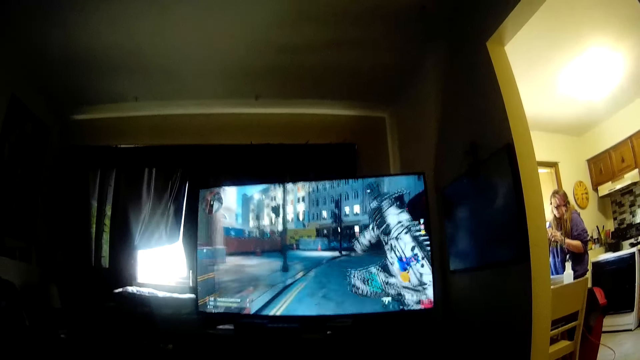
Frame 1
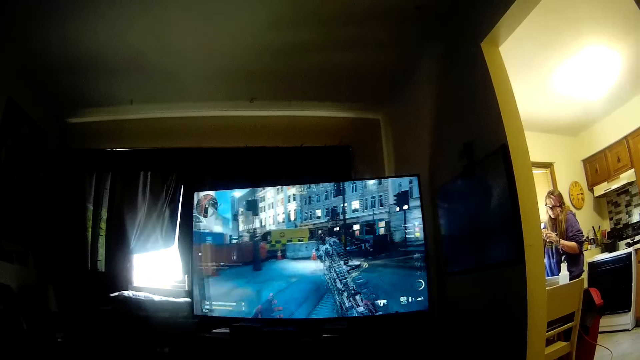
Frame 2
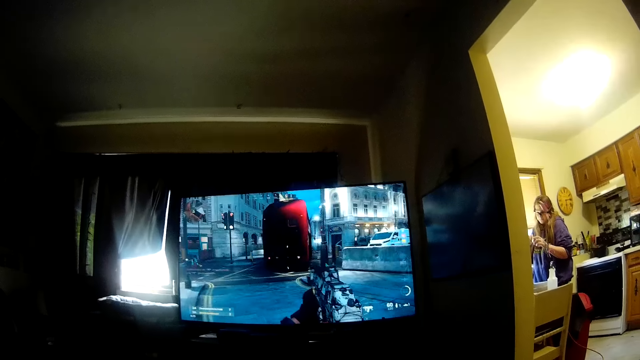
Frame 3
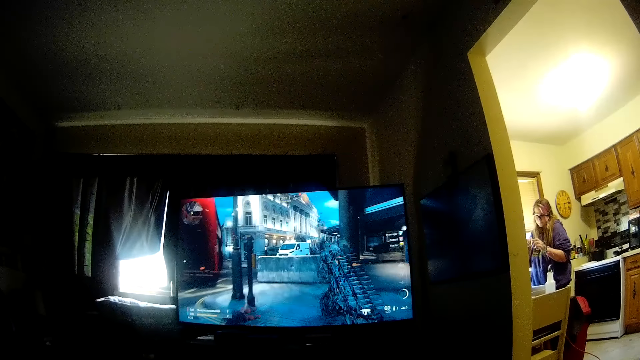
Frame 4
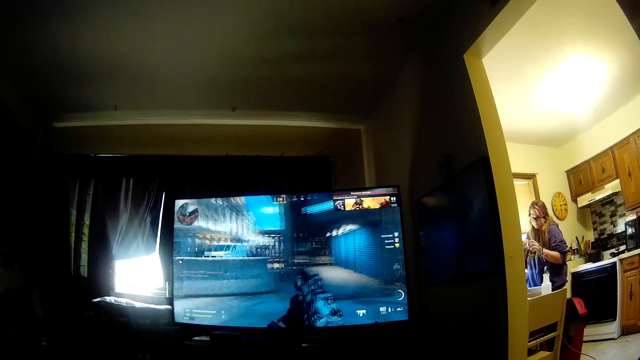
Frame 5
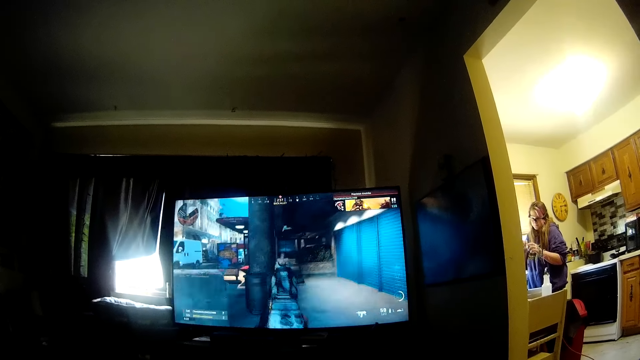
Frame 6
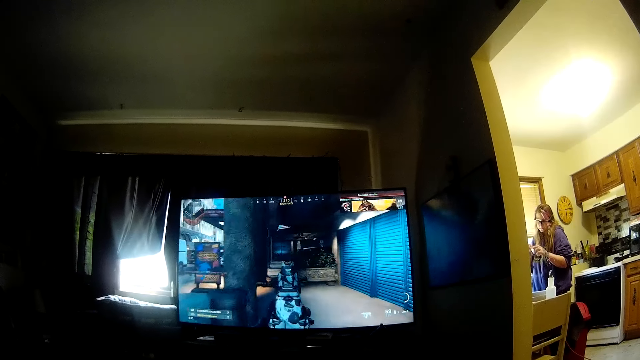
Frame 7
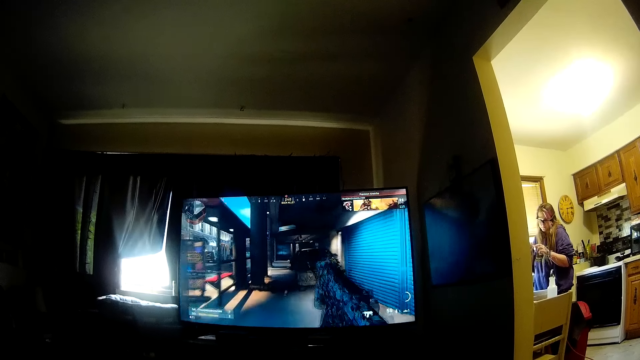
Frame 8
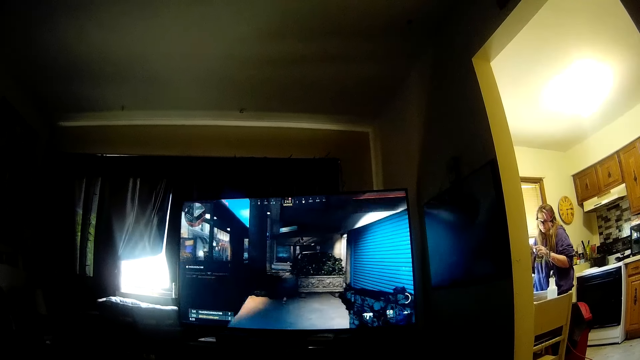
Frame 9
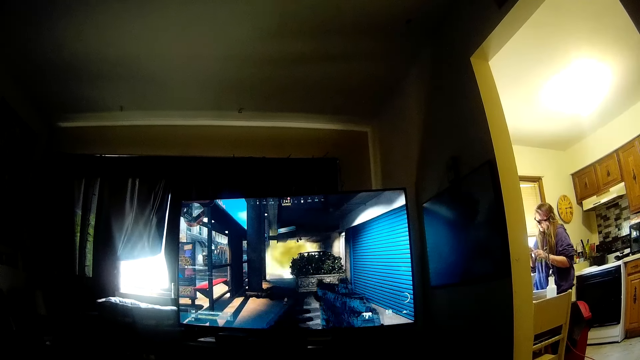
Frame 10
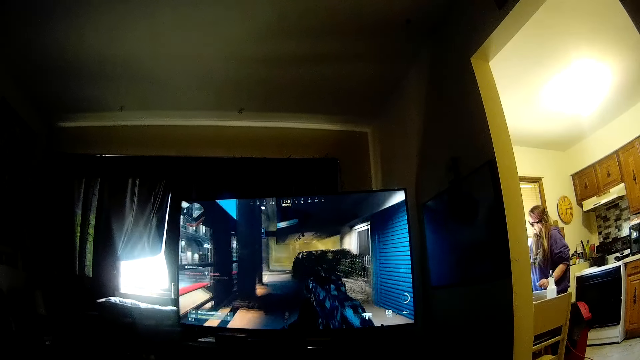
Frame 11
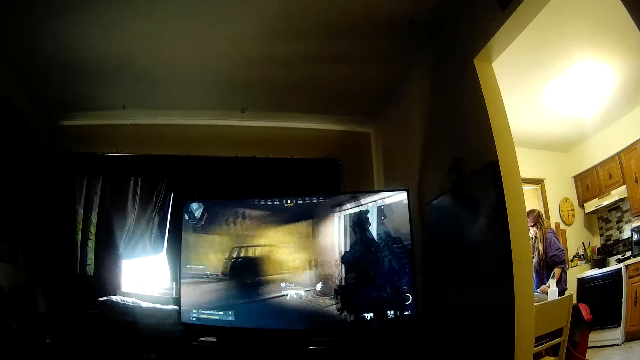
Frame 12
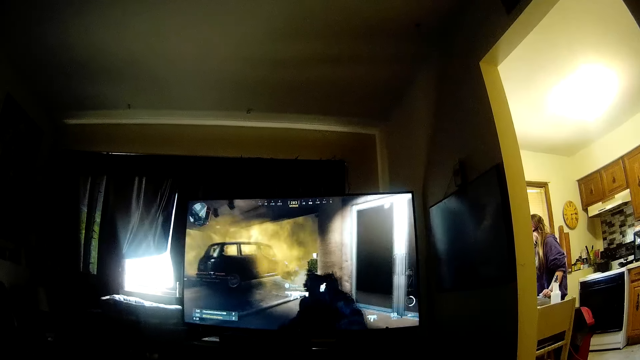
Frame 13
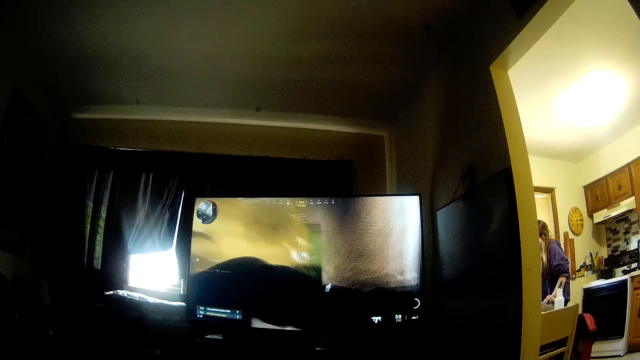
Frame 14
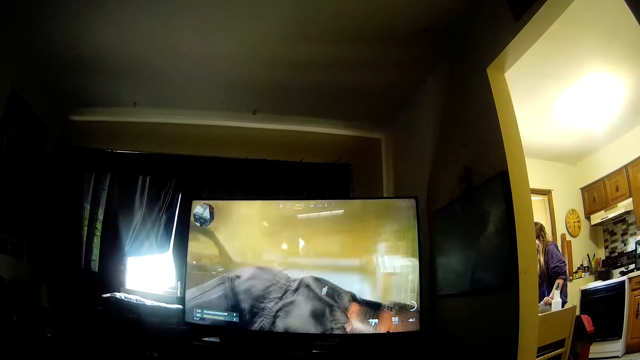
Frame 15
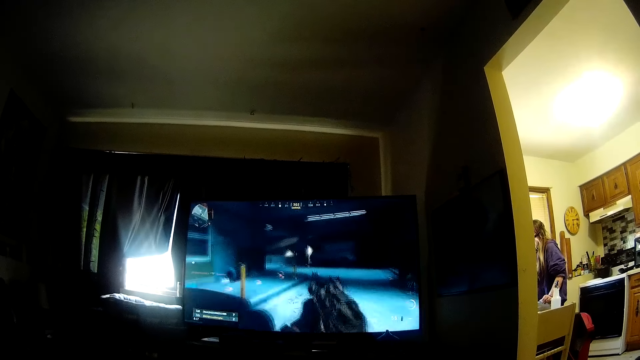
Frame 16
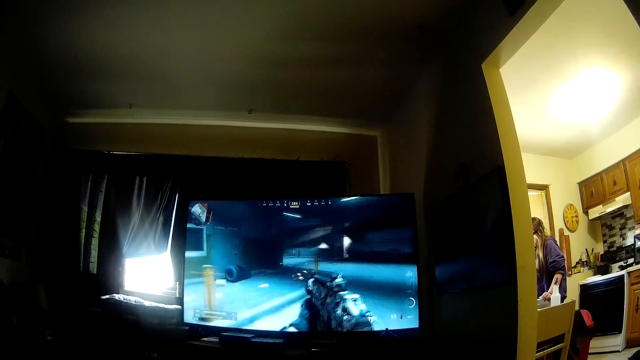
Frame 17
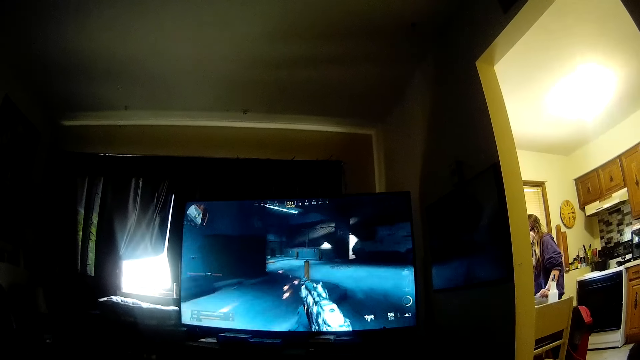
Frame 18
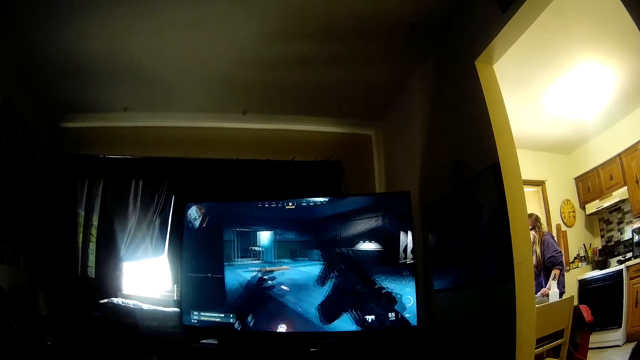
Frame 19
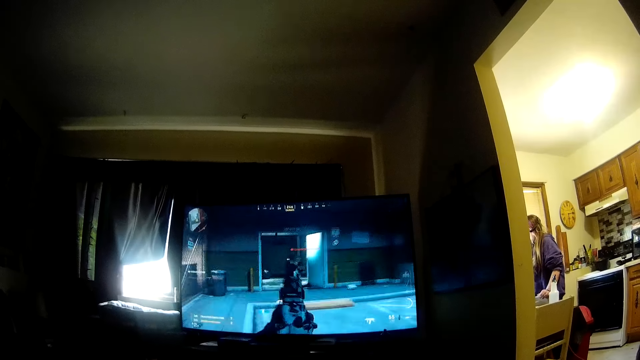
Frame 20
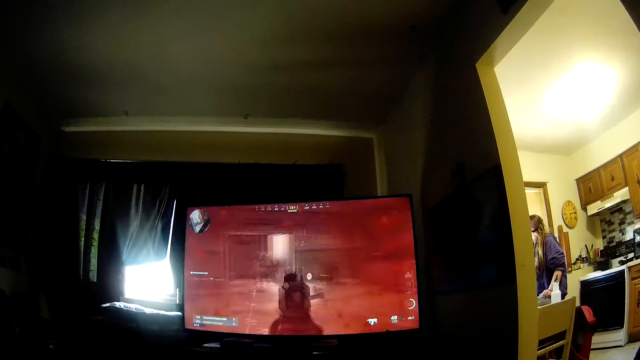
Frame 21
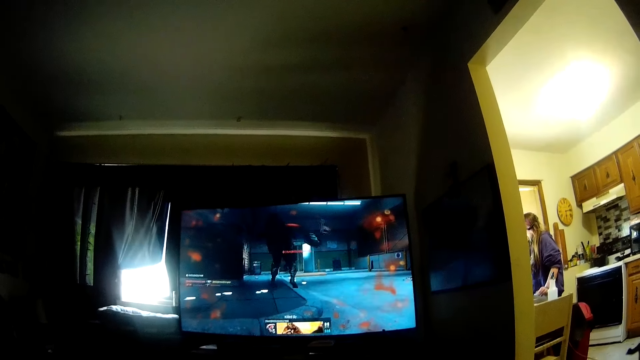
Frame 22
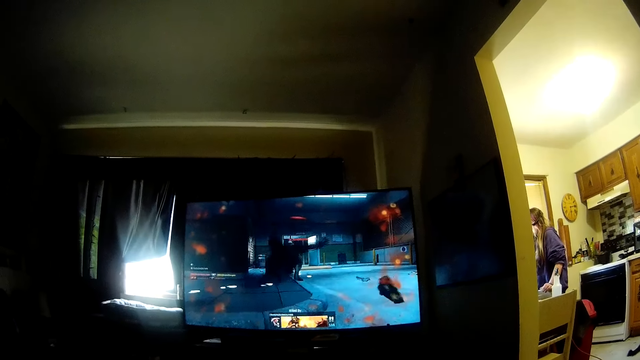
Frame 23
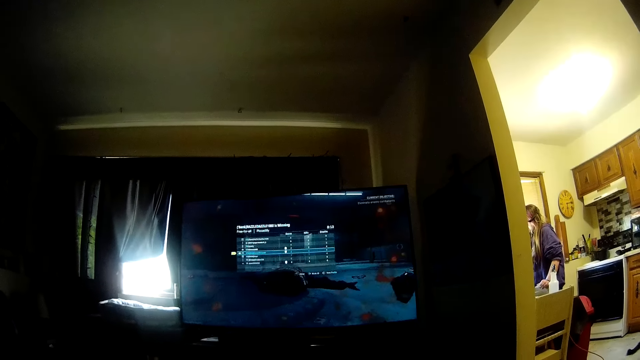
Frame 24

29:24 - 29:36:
The partner places her left hand on the chair in the kitchen. The partner puts her hand on the table.
